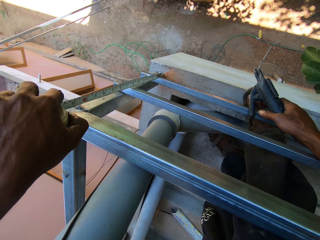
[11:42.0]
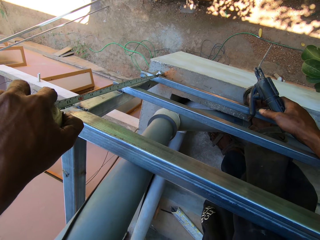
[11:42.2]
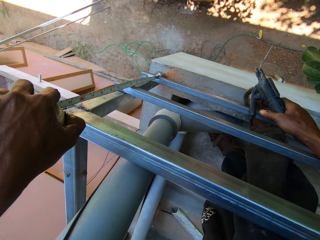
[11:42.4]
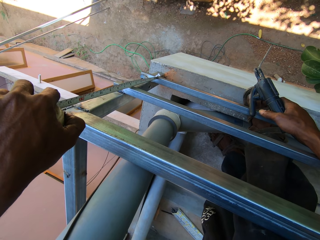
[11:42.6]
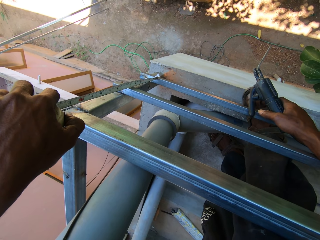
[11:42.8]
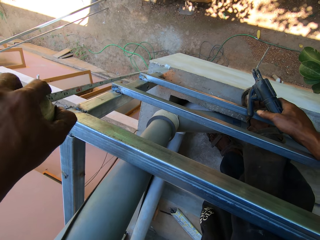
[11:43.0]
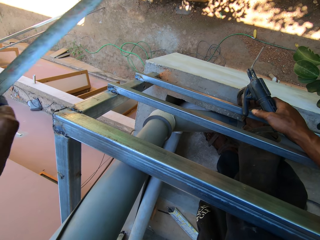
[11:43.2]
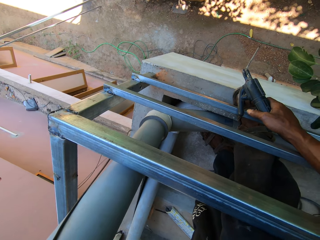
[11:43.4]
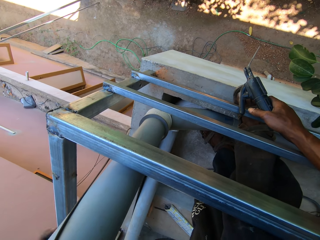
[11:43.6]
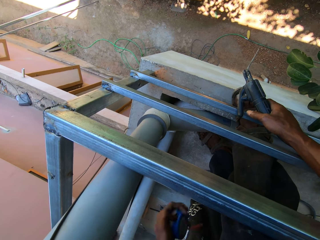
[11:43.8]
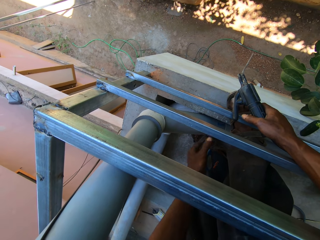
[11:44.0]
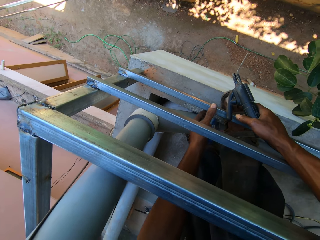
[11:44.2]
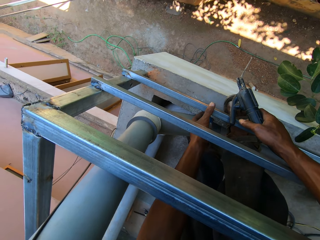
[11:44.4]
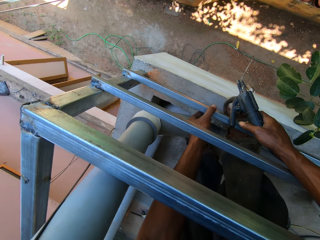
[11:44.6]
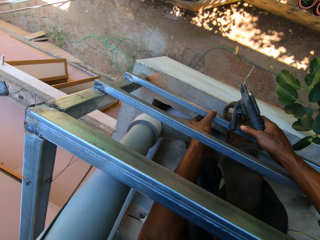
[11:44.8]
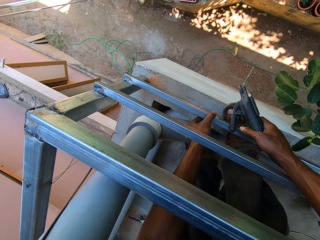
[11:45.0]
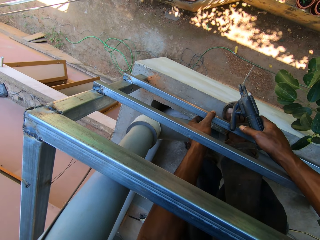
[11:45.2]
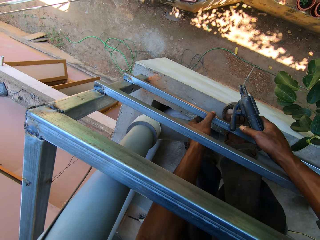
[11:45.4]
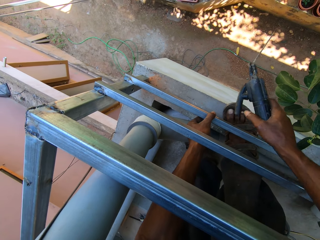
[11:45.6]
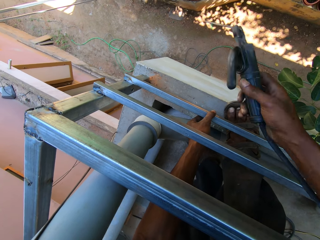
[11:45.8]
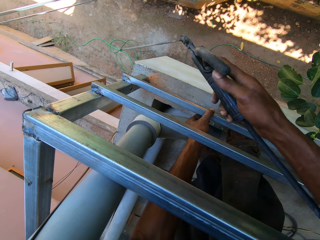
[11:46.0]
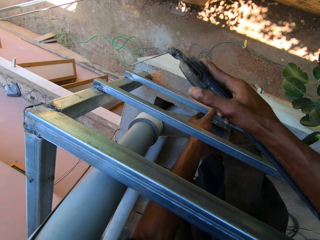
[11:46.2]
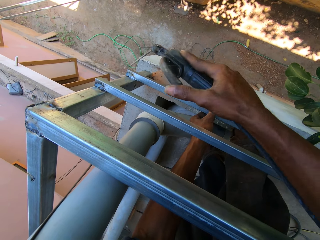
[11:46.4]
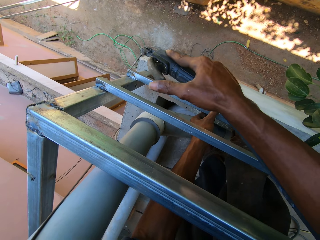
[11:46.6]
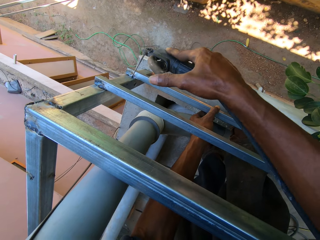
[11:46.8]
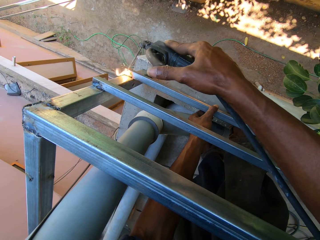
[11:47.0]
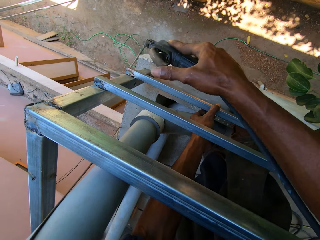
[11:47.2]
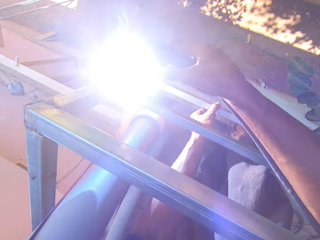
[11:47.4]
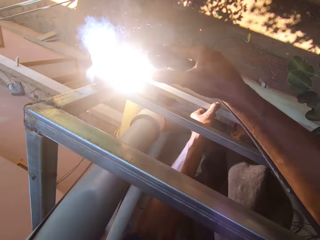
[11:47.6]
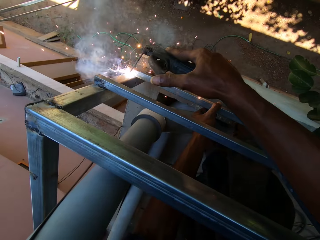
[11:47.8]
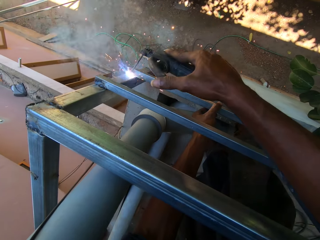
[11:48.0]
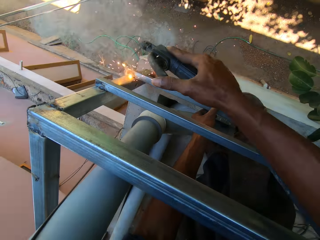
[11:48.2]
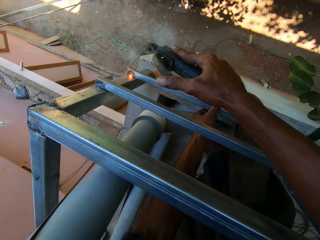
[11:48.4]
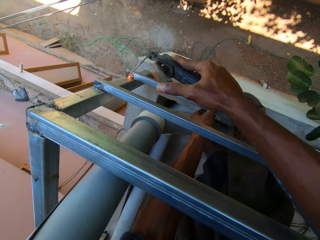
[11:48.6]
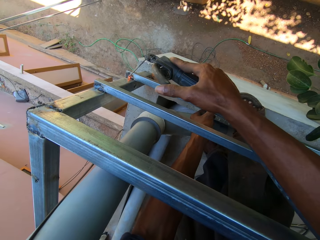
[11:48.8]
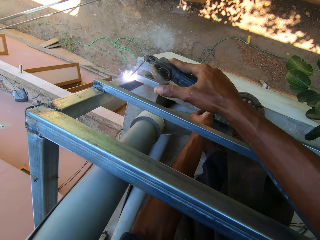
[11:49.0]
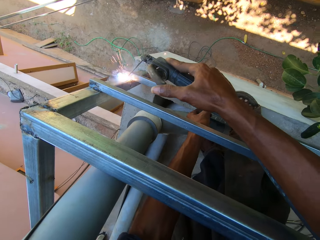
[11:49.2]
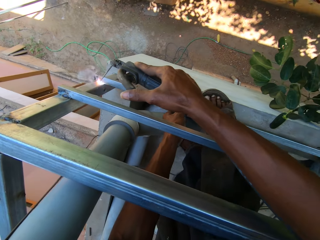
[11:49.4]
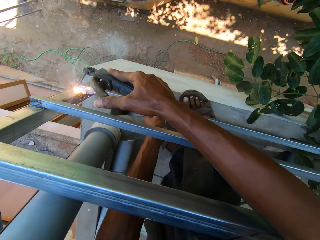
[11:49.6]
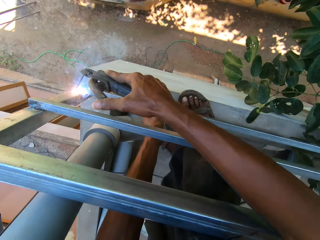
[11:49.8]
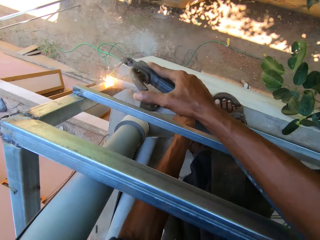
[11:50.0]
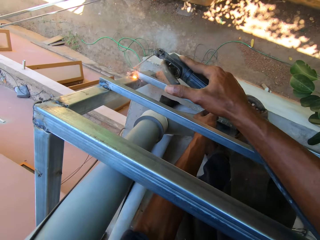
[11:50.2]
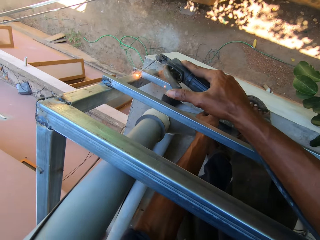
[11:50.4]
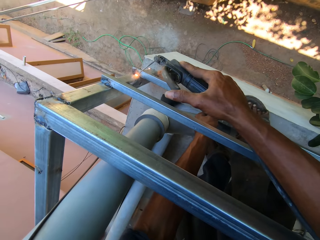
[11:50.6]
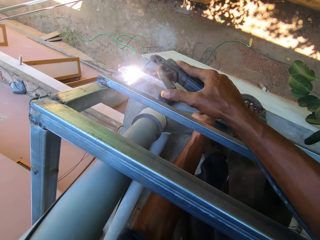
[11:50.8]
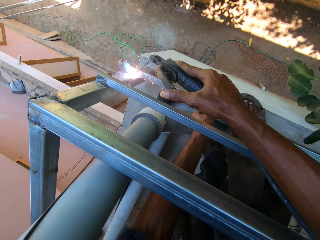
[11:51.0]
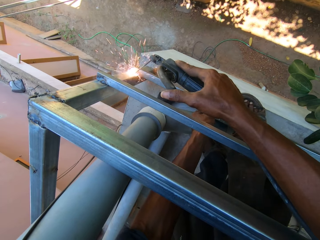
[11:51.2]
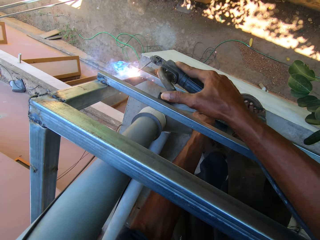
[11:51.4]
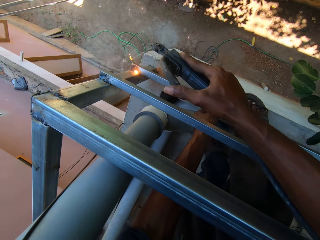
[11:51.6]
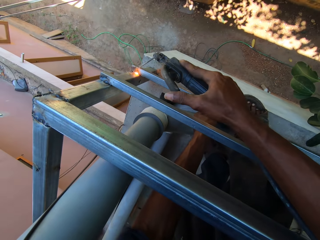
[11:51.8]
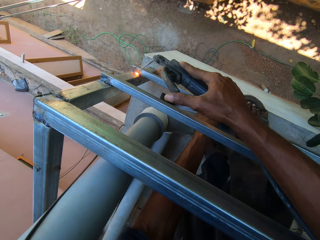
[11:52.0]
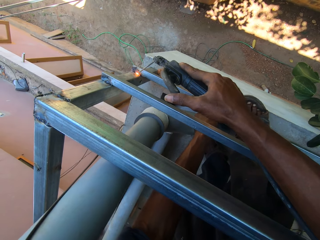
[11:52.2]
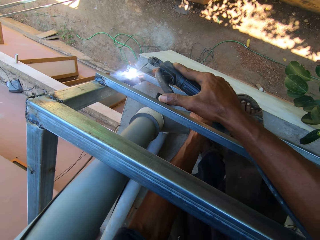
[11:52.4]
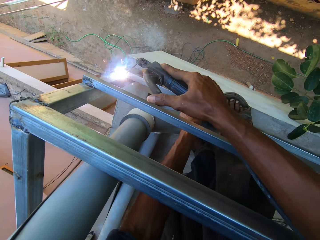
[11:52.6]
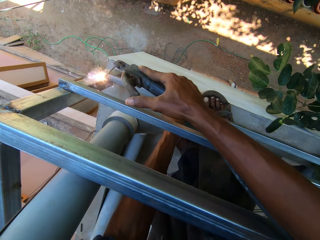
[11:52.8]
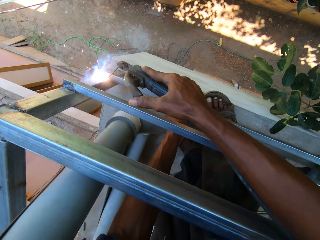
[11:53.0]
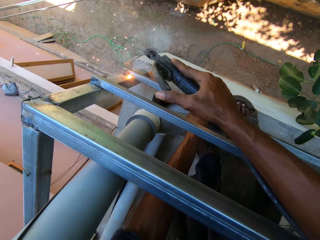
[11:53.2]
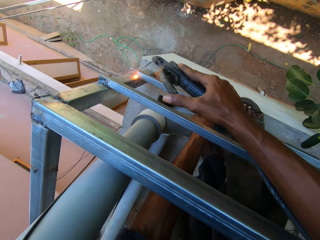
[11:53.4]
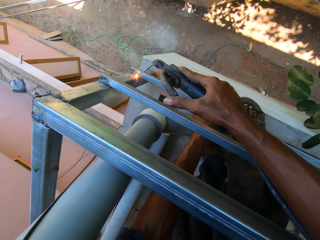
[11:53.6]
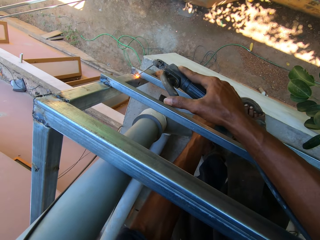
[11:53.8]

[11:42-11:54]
The camera wearer holds the metal frame with his left hand. He welds the metal frame with the welding torch in his right hand.

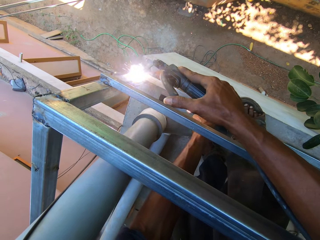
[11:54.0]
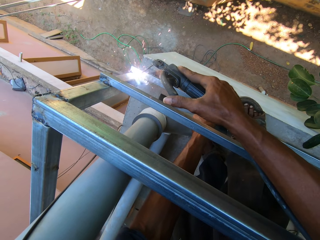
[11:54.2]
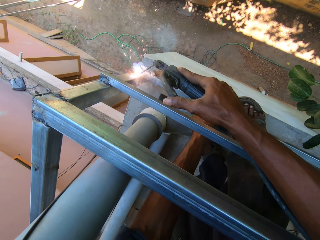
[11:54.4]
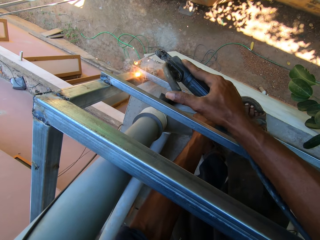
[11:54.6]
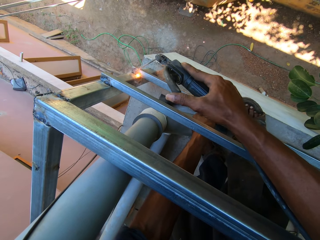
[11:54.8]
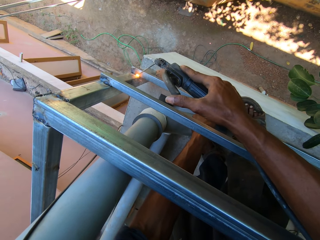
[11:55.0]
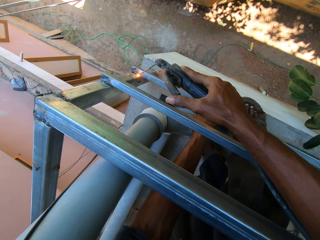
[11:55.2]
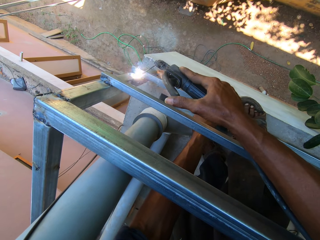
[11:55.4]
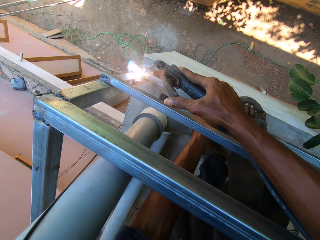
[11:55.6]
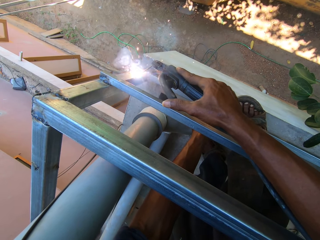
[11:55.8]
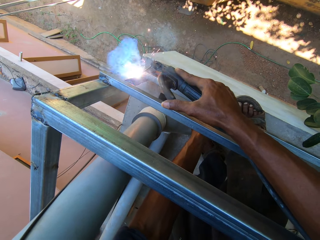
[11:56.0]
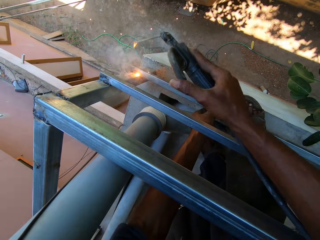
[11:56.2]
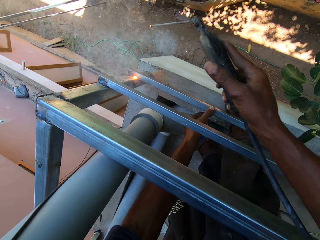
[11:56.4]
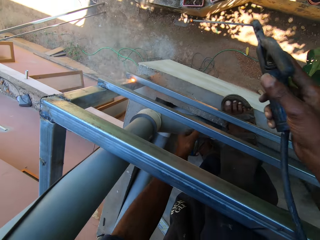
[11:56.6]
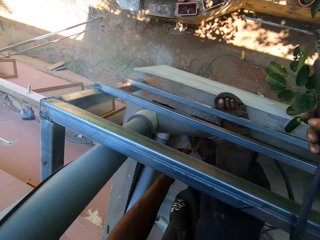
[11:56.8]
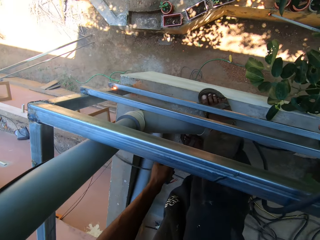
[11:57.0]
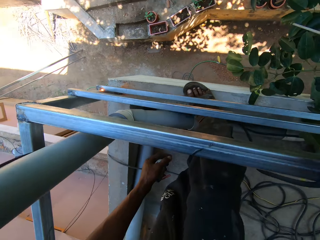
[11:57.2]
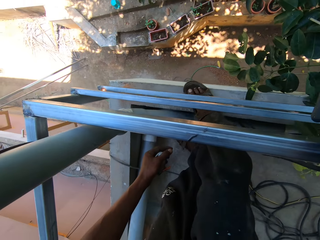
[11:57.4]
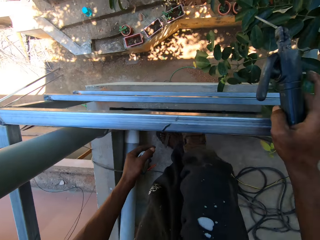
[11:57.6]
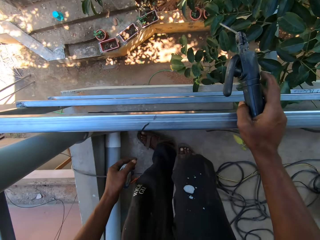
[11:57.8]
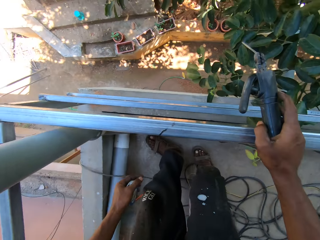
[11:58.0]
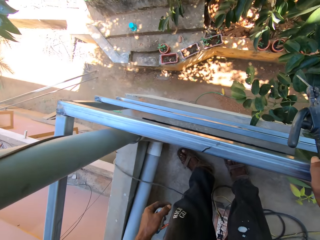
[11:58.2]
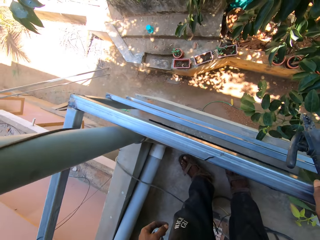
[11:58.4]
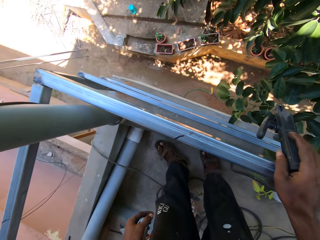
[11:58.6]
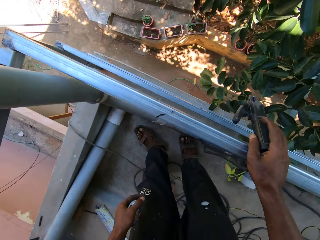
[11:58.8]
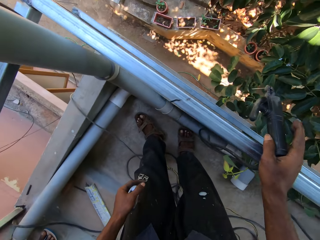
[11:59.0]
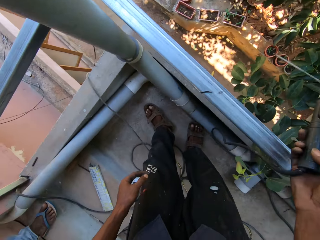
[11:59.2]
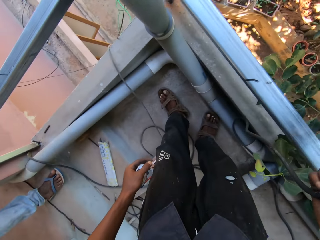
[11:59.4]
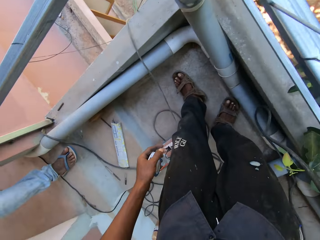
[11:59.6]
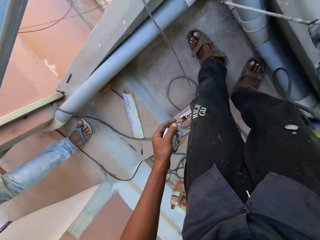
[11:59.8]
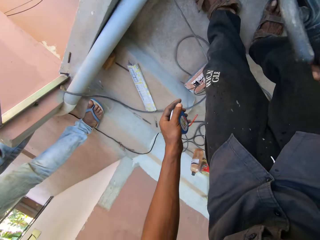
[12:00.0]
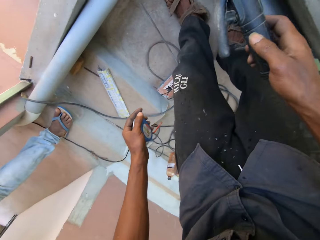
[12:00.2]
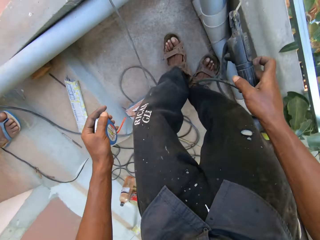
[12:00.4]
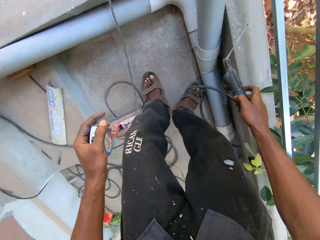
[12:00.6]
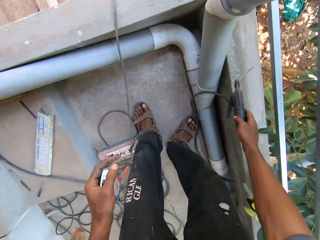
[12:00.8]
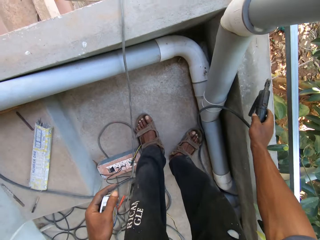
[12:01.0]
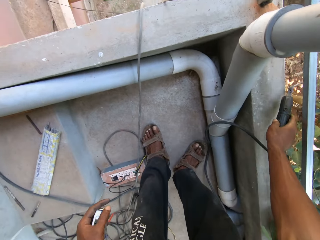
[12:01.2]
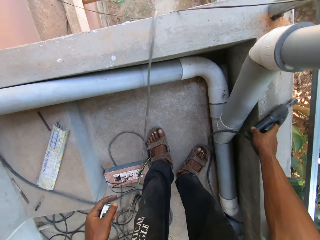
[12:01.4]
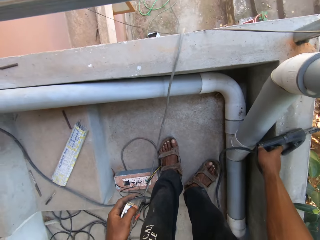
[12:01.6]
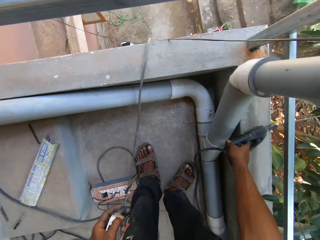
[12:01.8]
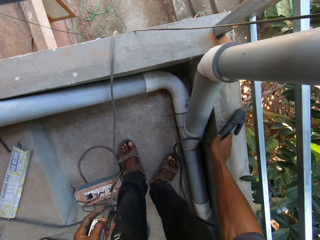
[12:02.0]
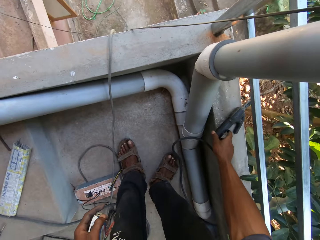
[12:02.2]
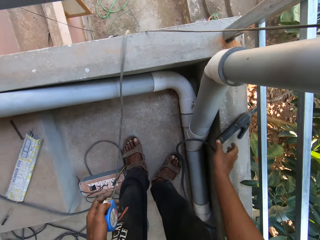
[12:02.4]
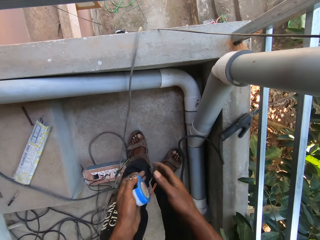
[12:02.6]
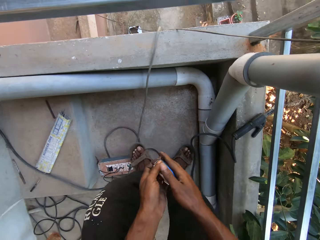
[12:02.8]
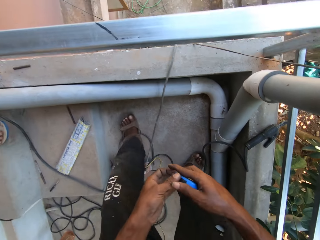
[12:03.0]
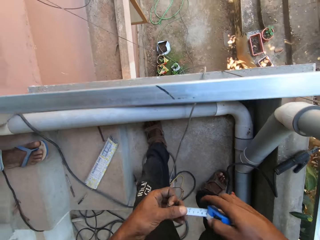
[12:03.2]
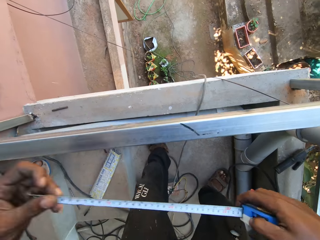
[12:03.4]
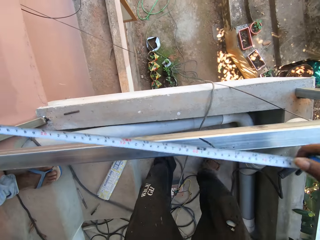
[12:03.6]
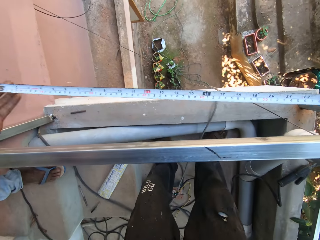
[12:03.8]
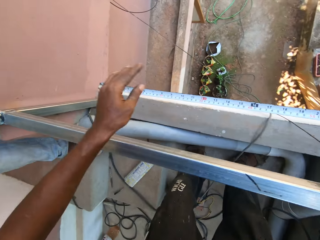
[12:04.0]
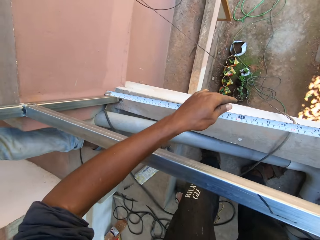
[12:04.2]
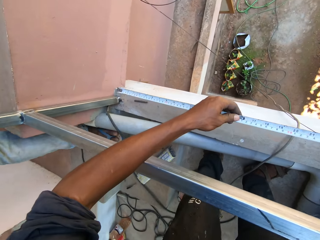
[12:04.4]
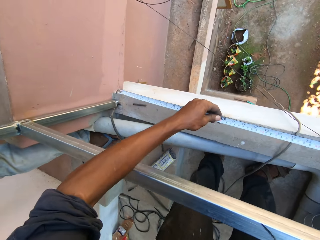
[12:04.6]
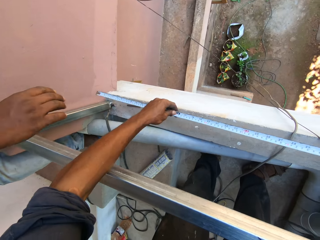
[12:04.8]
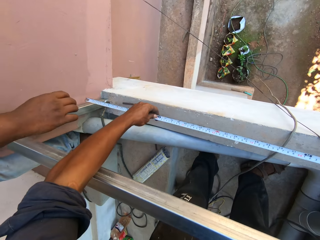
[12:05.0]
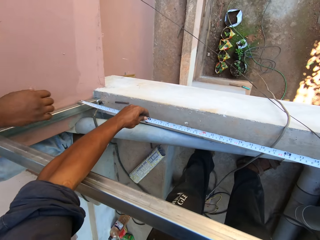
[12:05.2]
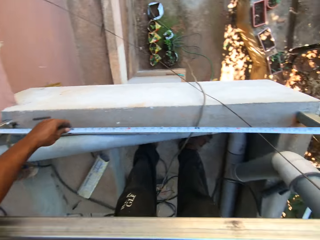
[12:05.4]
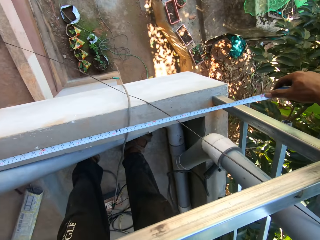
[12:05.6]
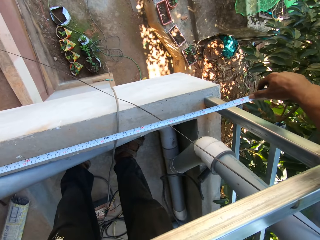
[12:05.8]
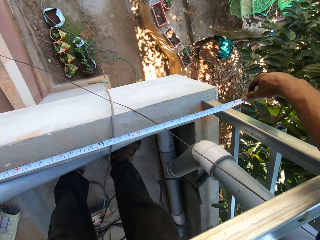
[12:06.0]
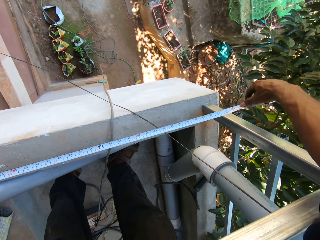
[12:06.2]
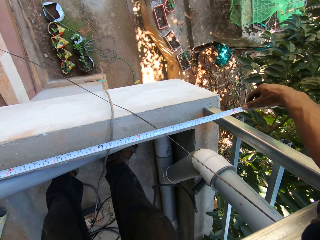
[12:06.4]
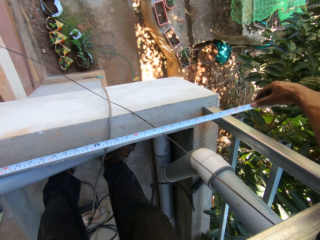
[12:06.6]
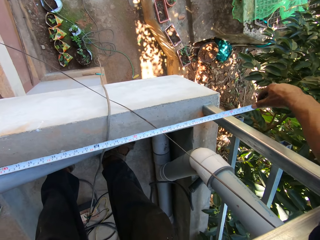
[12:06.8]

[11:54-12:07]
The camera wearer removes his left hand from the metal frame. He places his right hand on the iron frame. He removes his right hand from the metal frame. He looks around. He drops the welding torch in his right hand on the pavement. He passes the tape rule in his left hand to his right hand. He pulls the tape rule in his right hand with his left hand. He measures the metal frame with the tape rule in his right hand.
